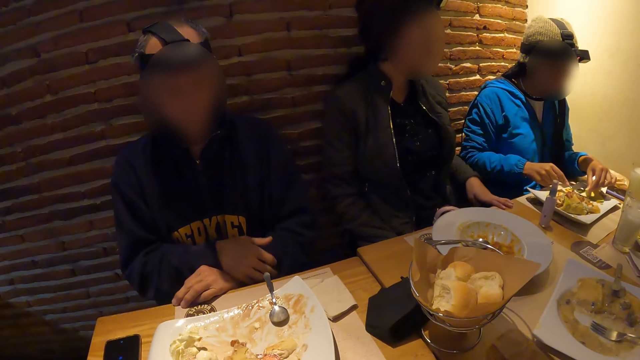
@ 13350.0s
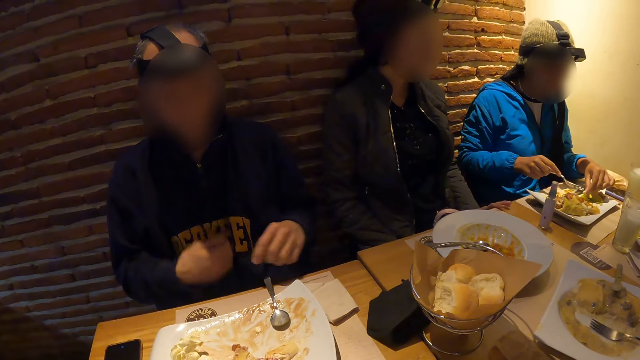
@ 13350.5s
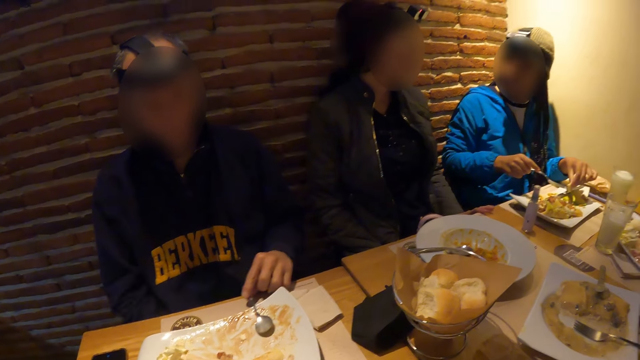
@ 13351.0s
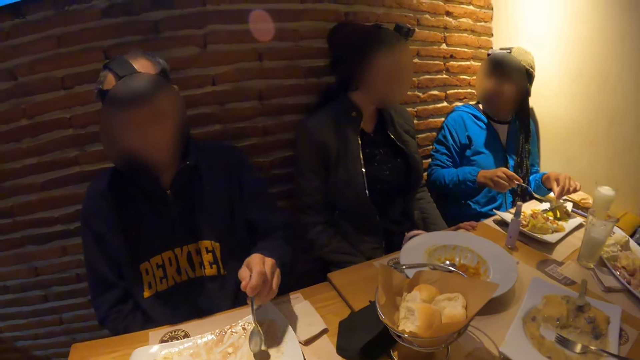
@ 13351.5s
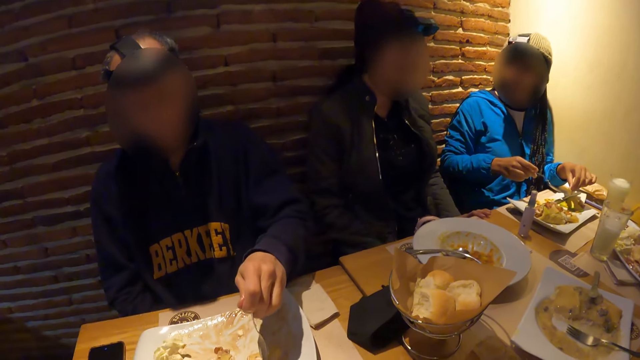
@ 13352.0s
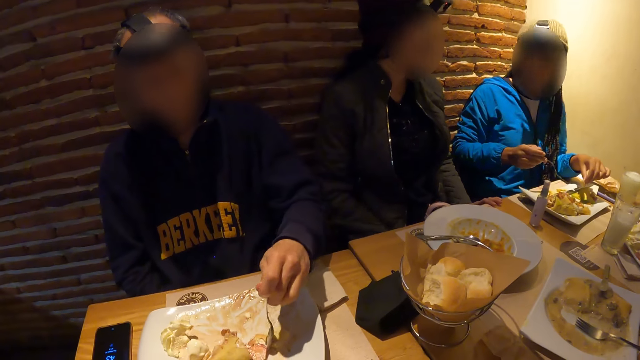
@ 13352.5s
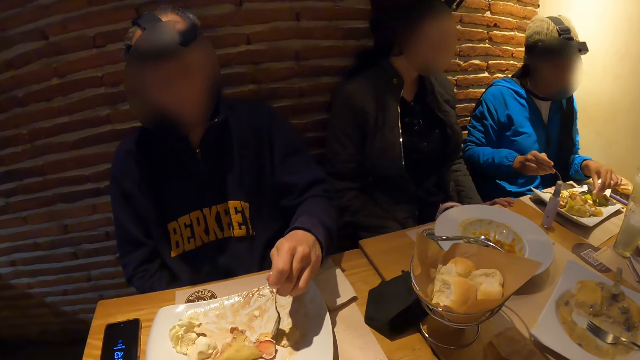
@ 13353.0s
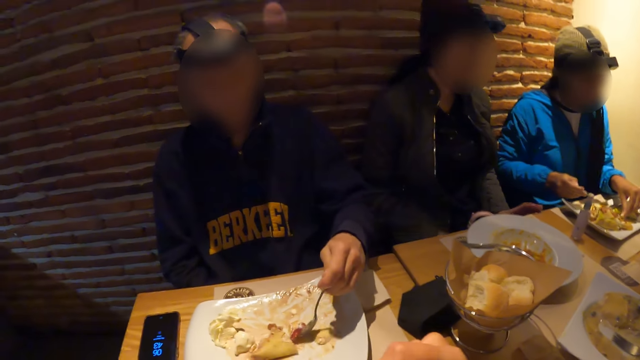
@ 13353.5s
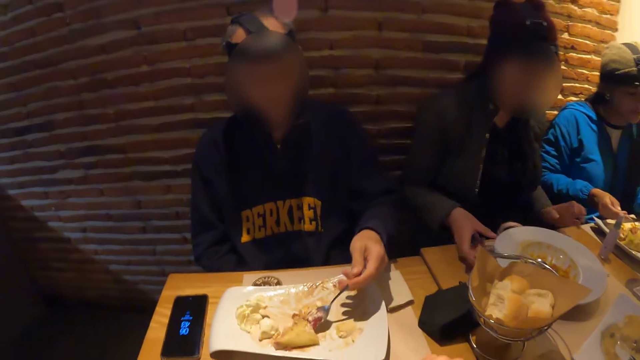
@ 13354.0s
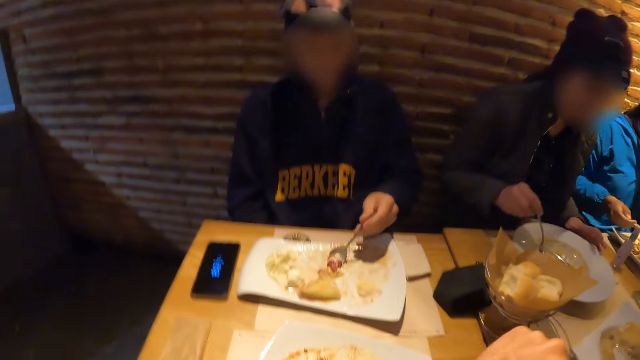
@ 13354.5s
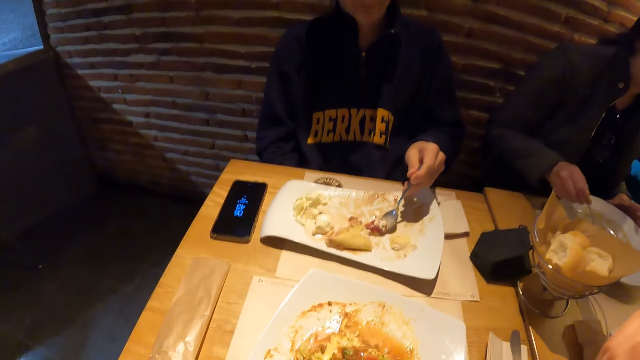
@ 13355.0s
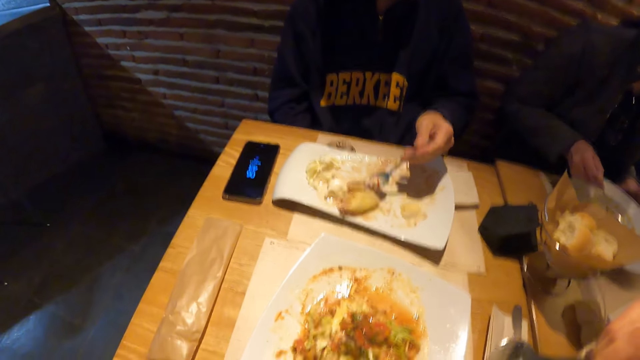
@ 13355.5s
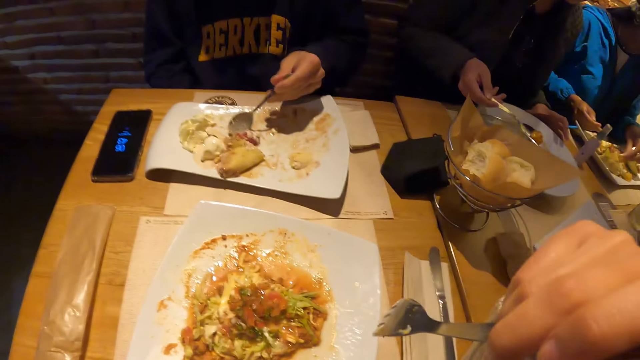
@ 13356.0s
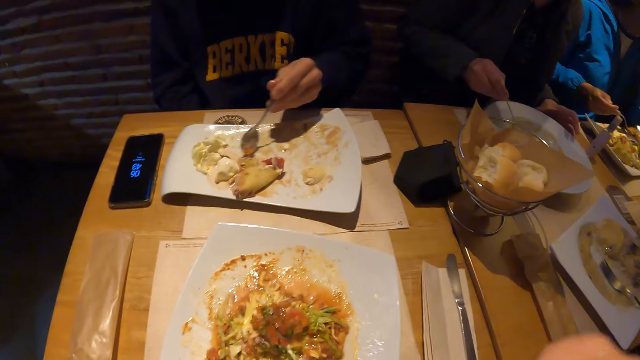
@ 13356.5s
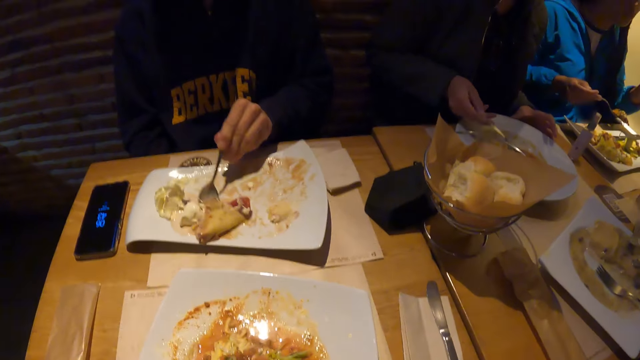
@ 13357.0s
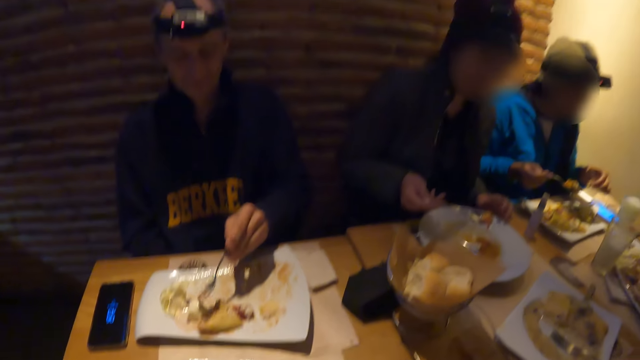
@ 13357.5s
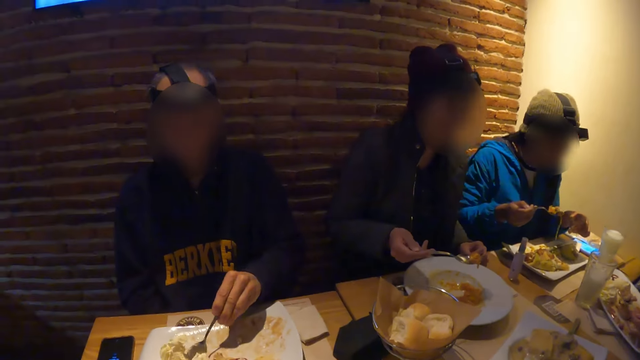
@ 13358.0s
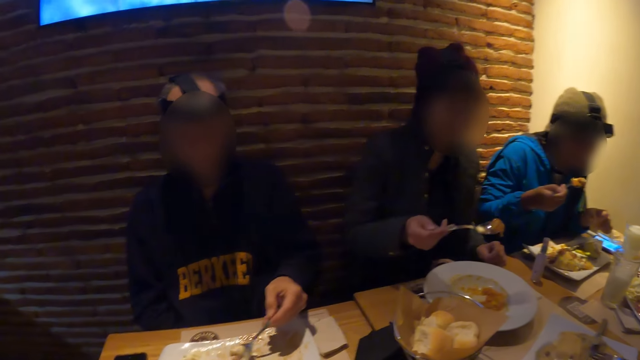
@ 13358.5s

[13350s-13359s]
The man picks the spoon from the plate with his left hand. The camera wearer looks around the dining table. A woman picks the spoon from the plate with her right hand. The camera wearer looks around the dining table again.

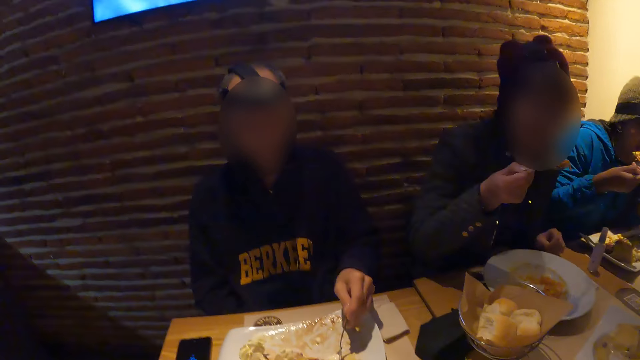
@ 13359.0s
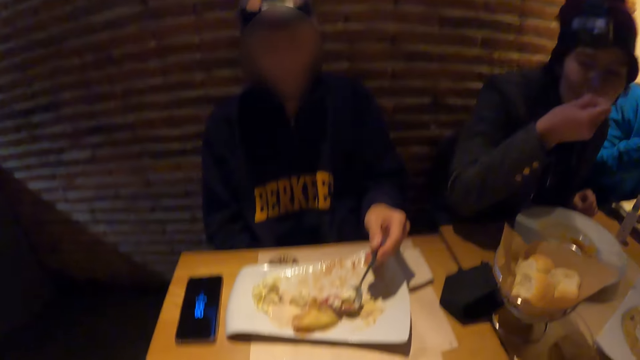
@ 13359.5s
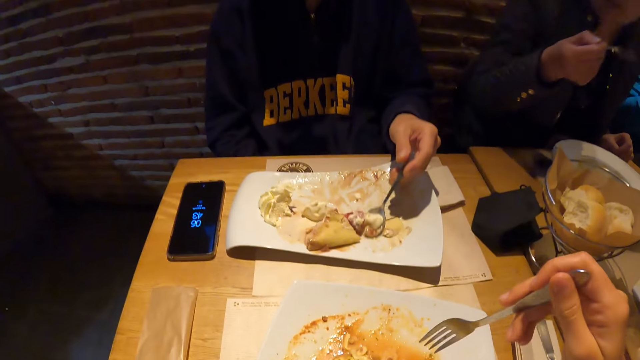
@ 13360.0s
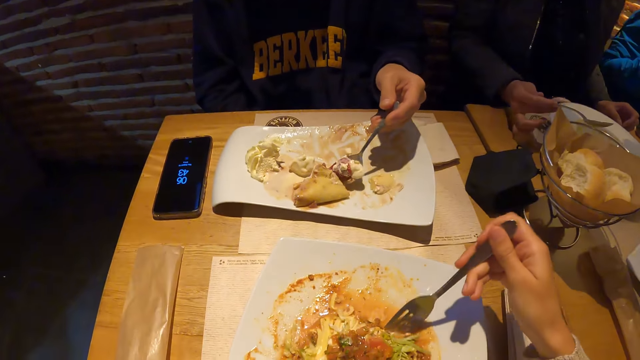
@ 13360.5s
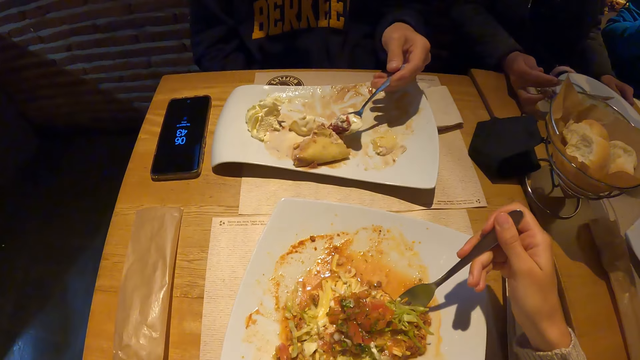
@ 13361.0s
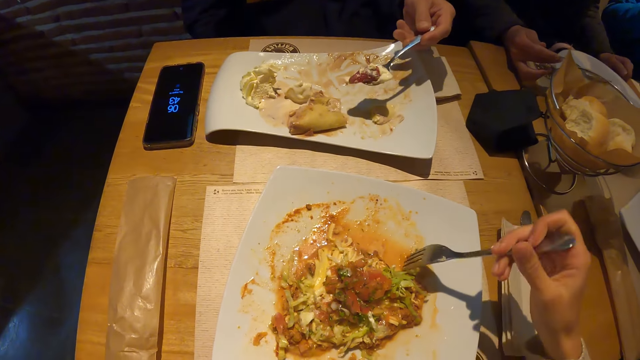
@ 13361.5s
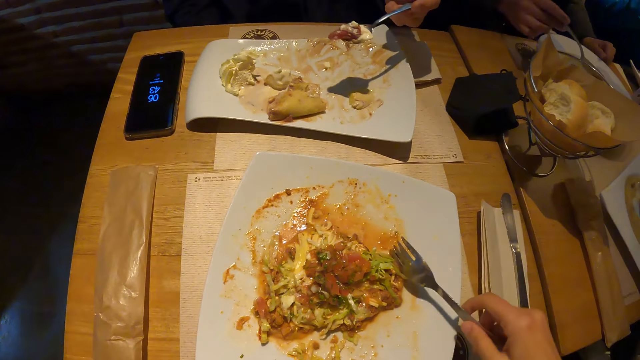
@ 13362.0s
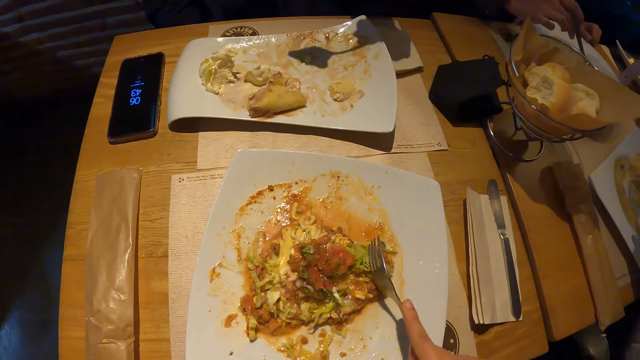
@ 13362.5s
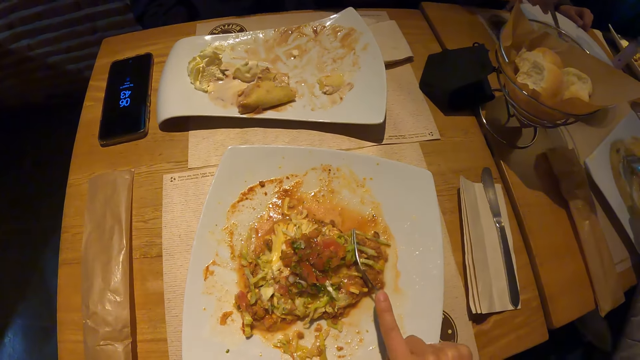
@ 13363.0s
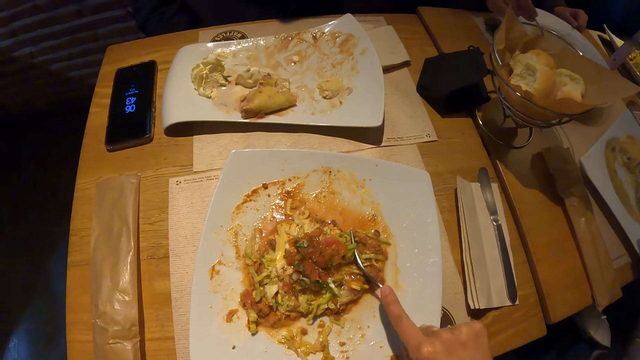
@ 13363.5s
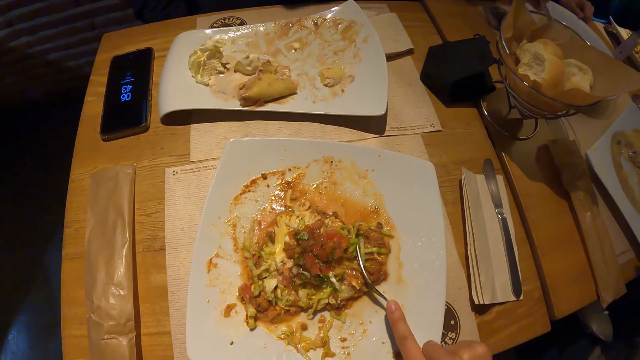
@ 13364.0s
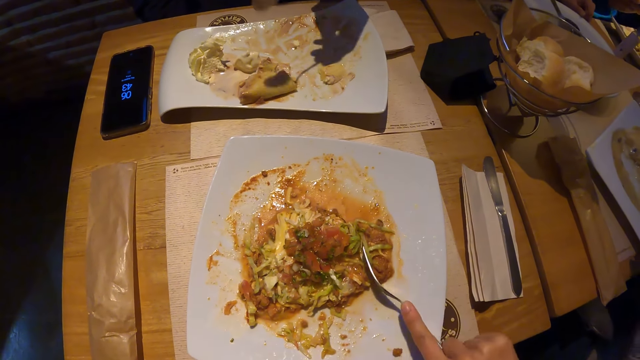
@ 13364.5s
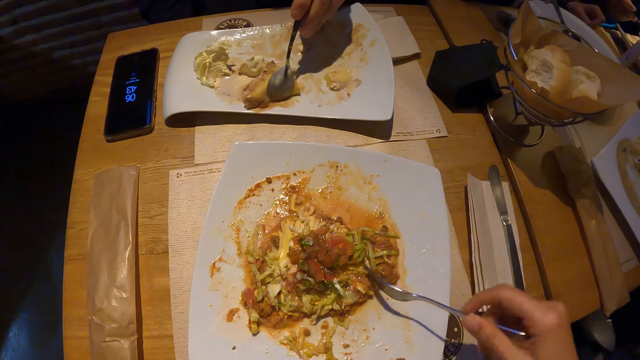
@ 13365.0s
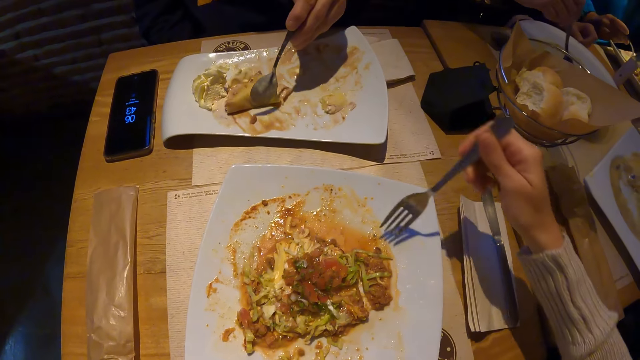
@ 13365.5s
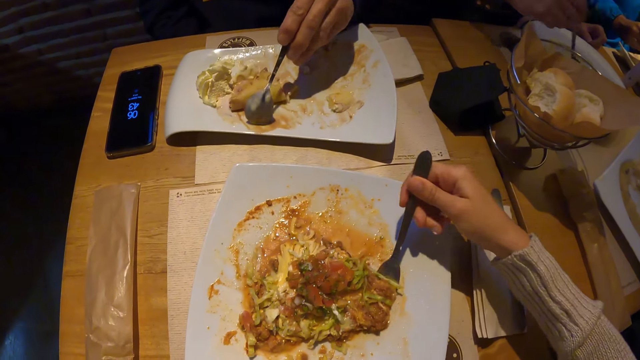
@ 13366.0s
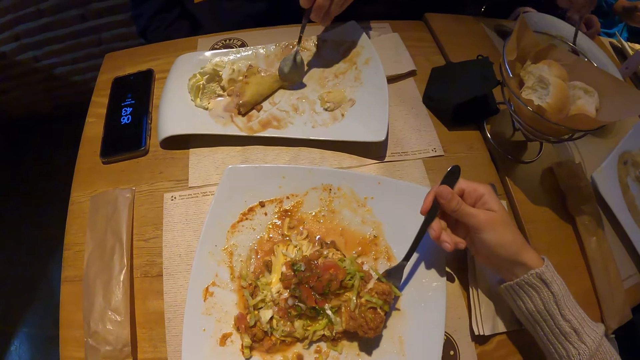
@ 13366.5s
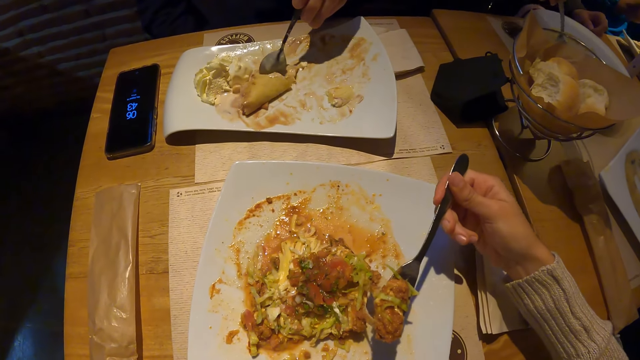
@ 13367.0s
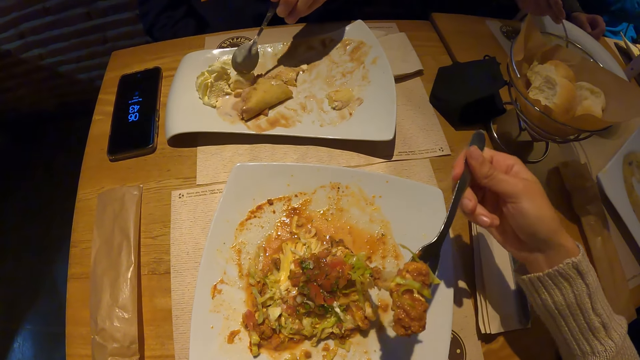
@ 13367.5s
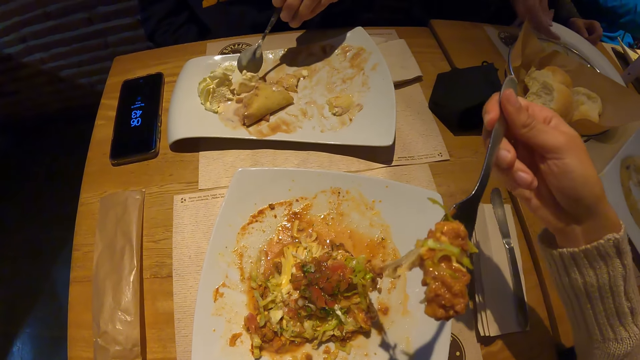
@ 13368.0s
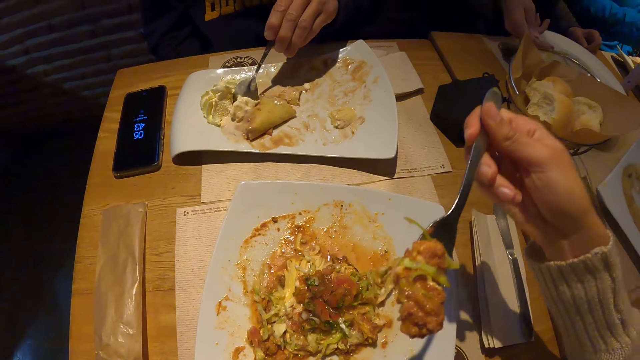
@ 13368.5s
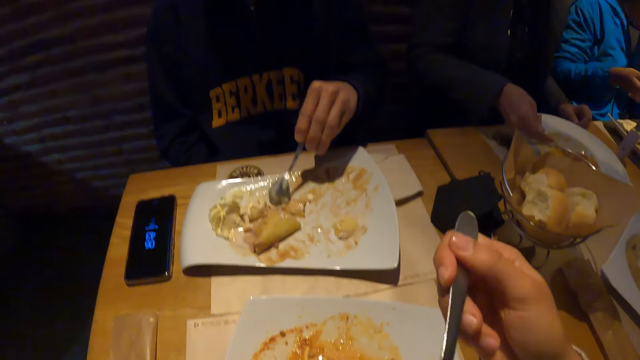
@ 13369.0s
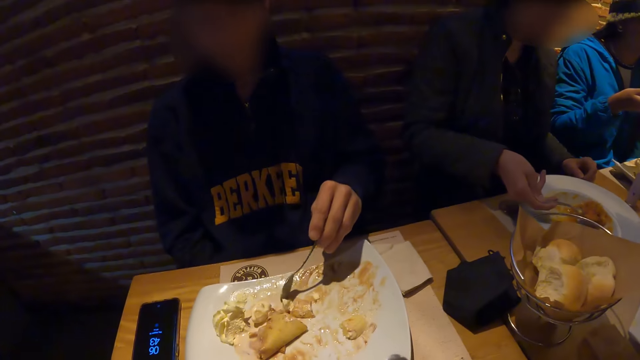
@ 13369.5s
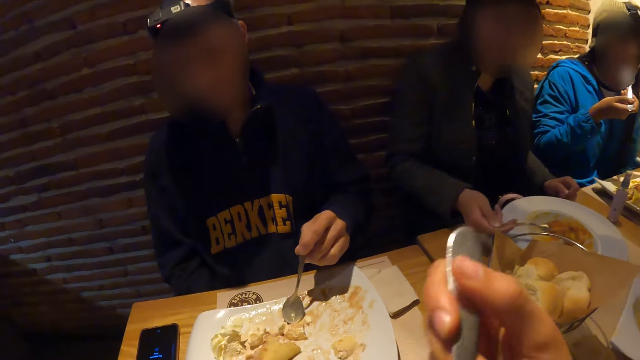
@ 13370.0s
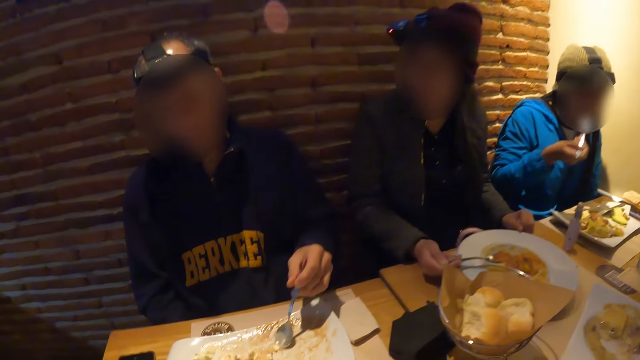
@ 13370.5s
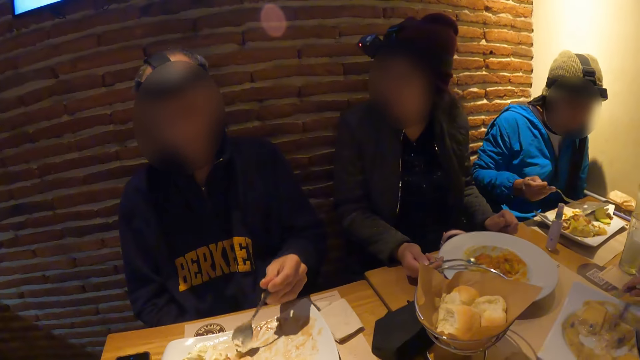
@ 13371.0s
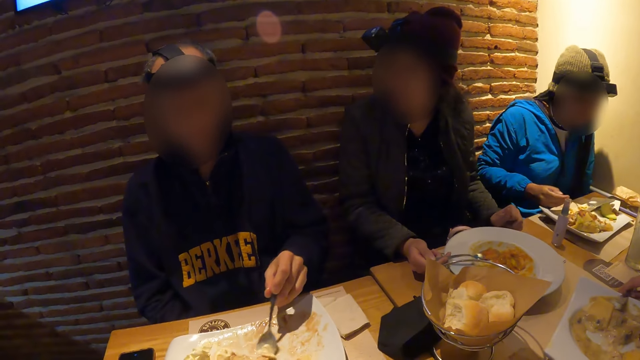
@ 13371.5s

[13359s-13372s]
The camera wearer looks around the dining table. The man eats the meal with the spoon in his left hand. The camera wearer eats the food. They eat the food again.
